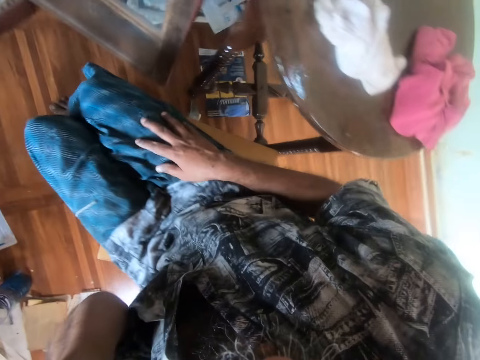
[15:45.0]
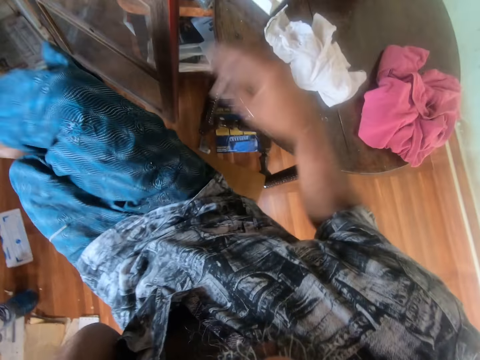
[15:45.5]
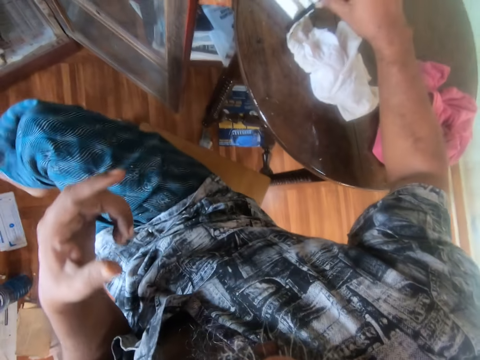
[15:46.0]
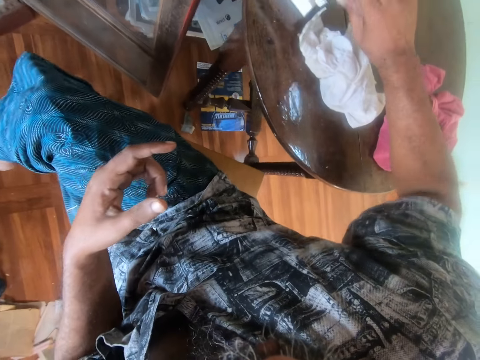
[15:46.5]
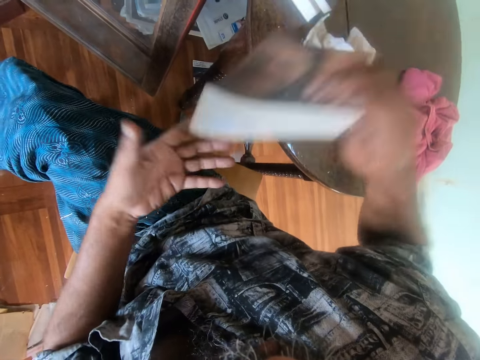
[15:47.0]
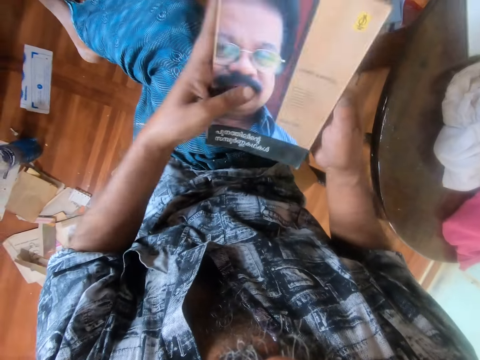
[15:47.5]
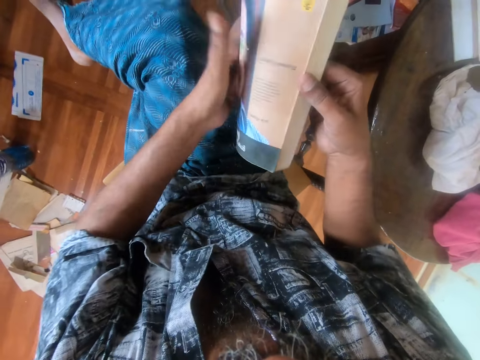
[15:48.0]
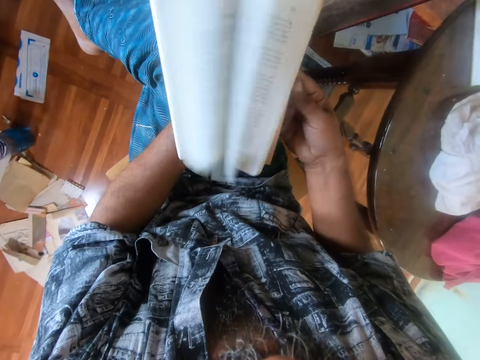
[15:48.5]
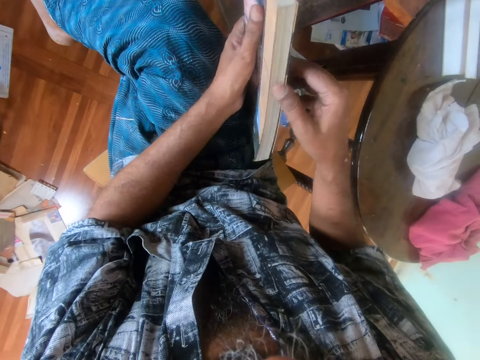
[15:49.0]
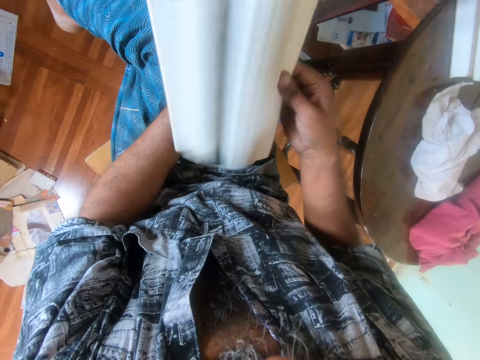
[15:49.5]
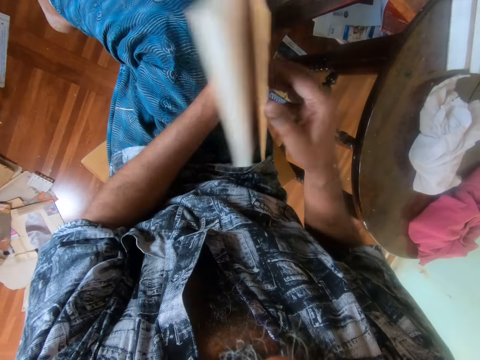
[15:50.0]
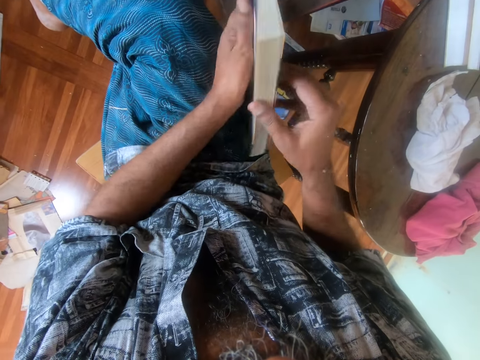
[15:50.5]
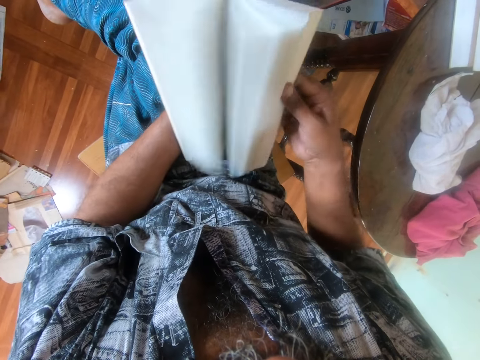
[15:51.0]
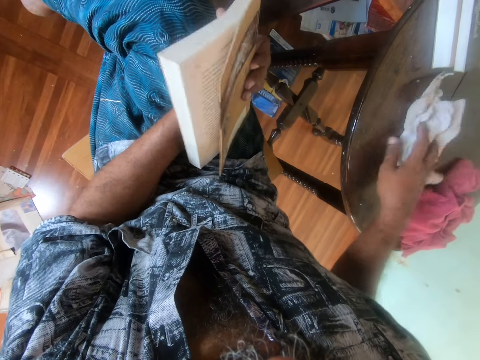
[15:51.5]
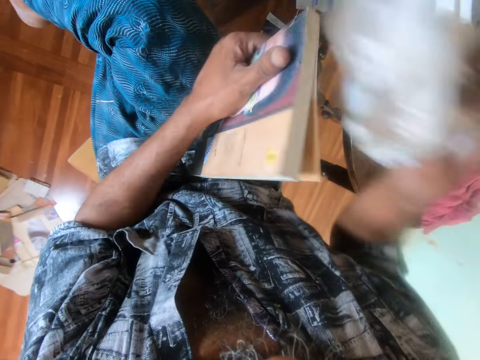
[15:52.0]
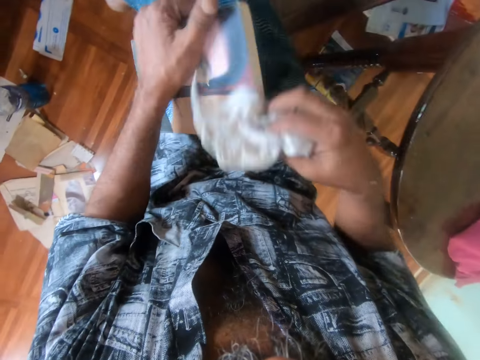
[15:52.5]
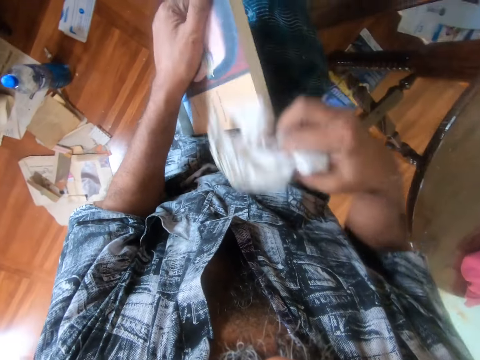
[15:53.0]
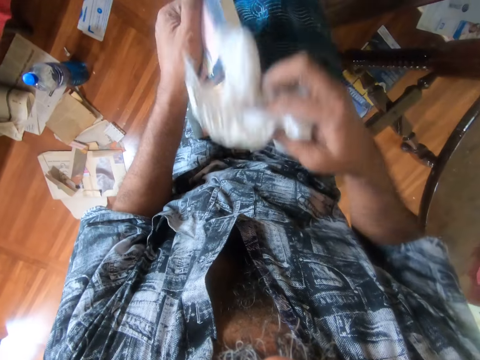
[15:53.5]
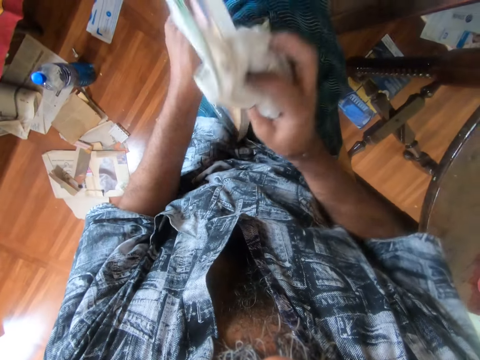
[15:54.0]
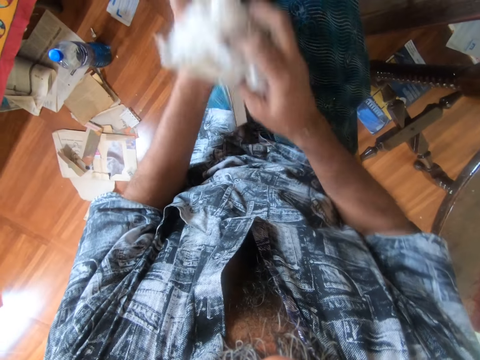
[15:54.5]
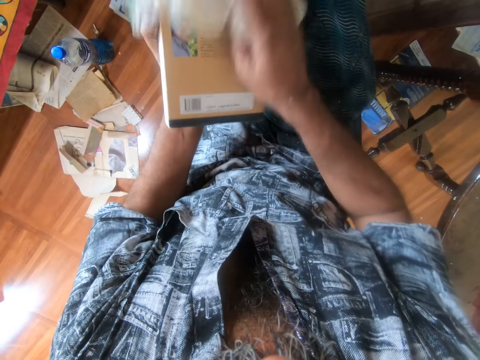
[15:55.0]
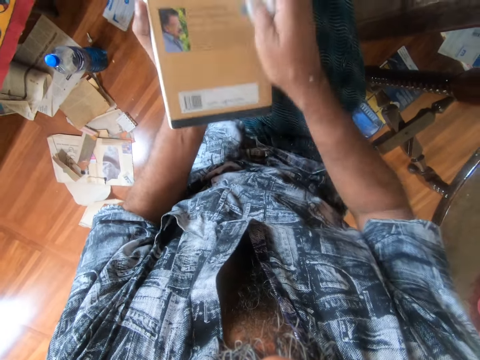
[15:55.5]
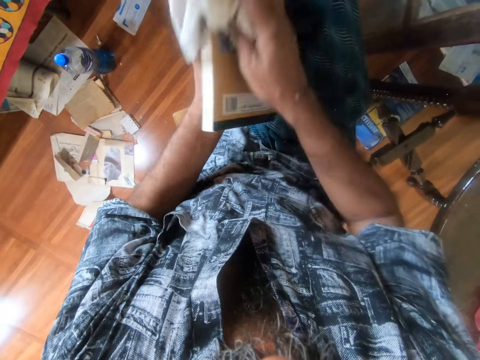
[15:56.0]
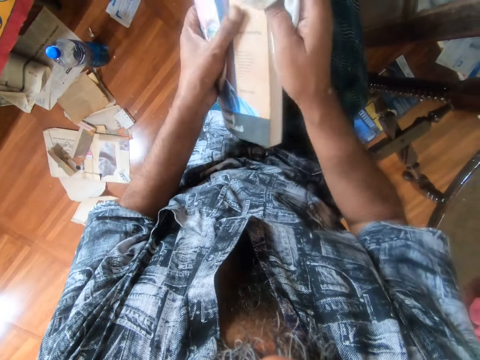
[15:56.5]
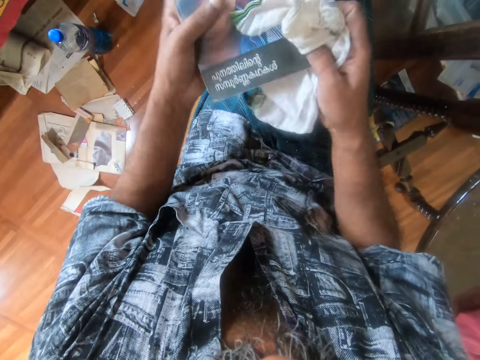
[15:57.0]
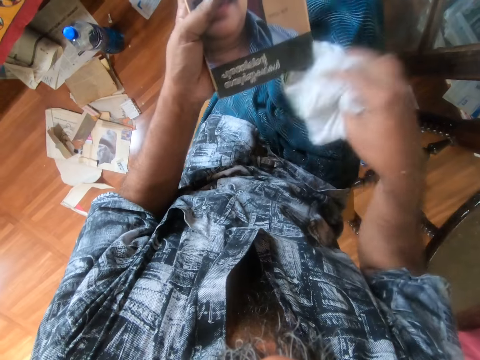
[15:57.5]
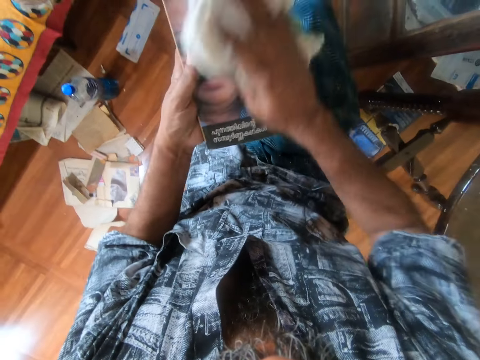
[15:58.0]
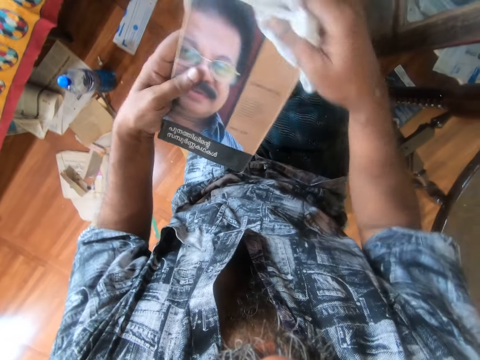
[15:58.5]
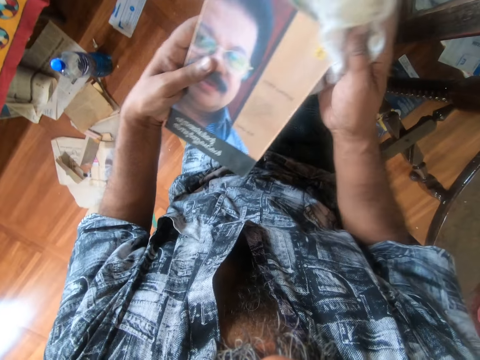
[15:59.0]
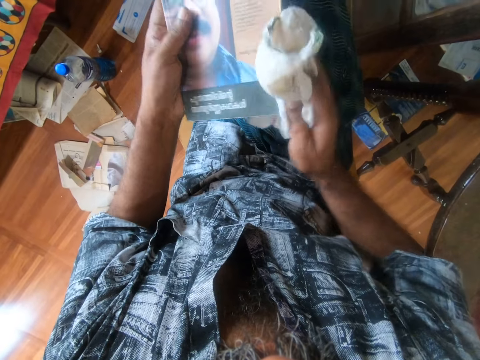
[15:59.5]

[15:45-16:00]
The camera wearer takes a book from the table. They open the book with the right hand. They turn pages of the book. They pick a towel from the table. They clean the book with the towel.

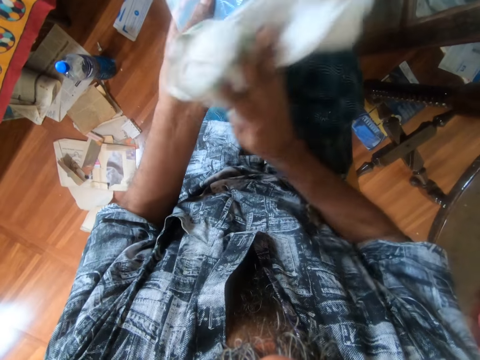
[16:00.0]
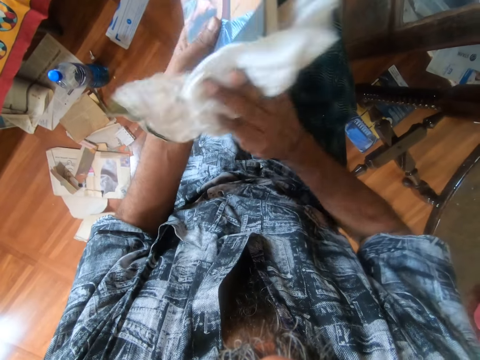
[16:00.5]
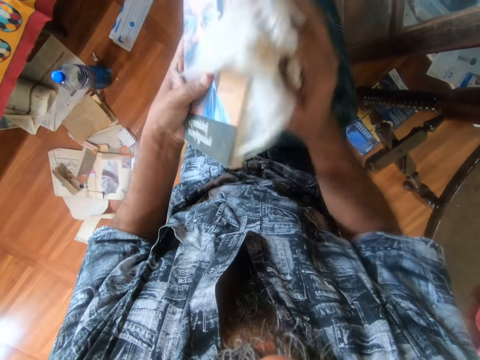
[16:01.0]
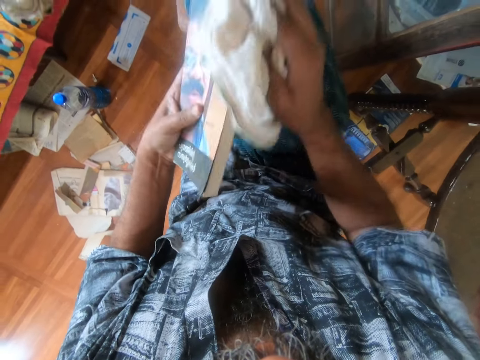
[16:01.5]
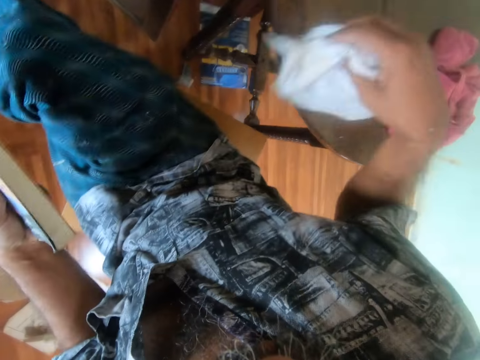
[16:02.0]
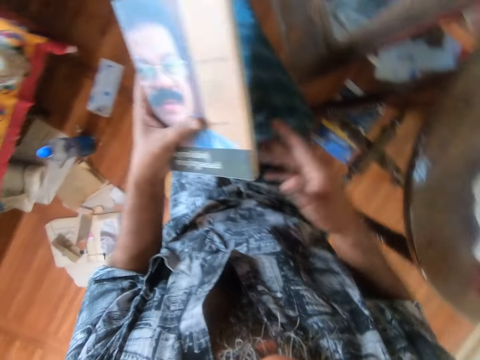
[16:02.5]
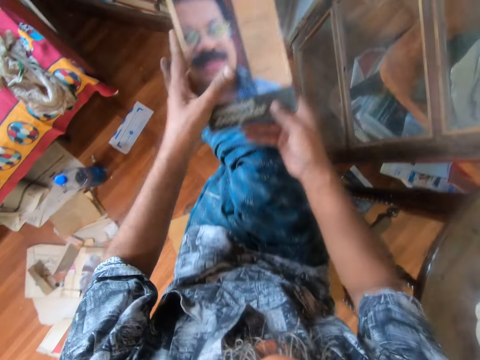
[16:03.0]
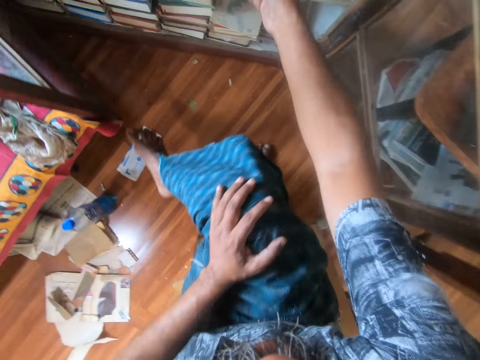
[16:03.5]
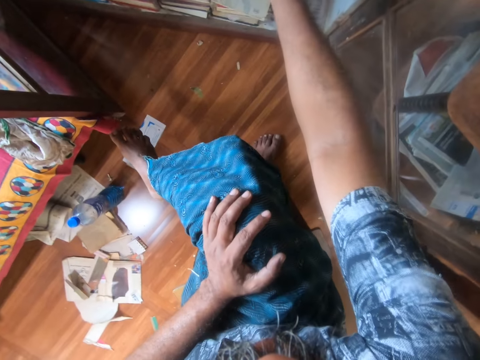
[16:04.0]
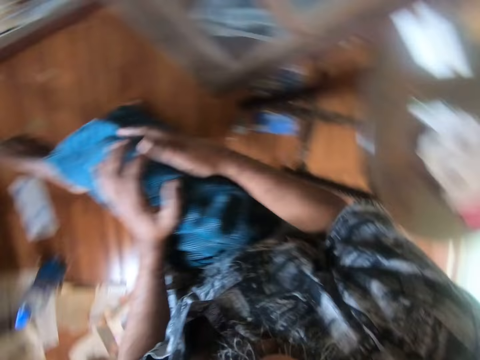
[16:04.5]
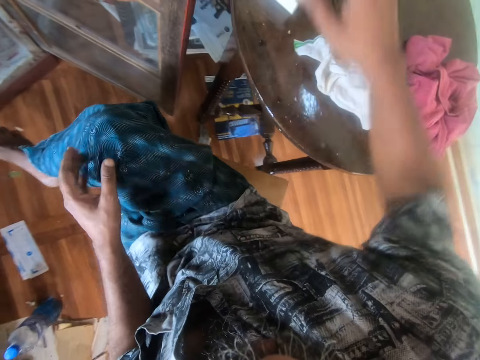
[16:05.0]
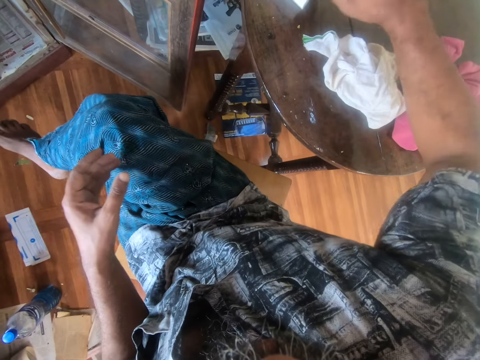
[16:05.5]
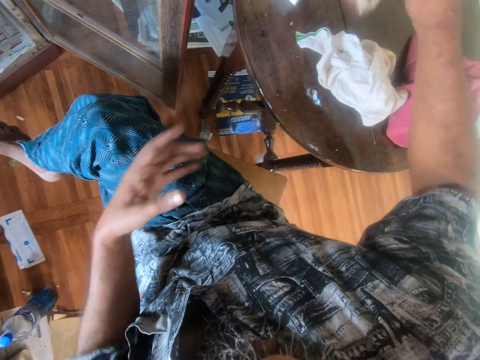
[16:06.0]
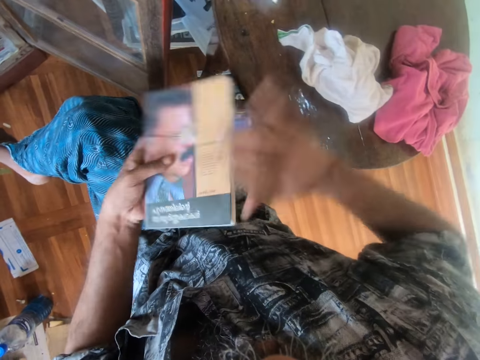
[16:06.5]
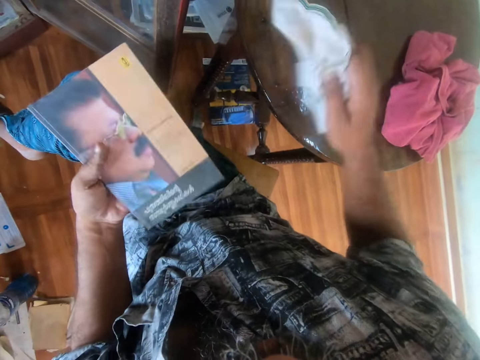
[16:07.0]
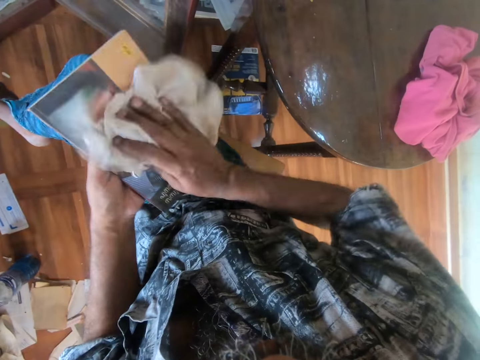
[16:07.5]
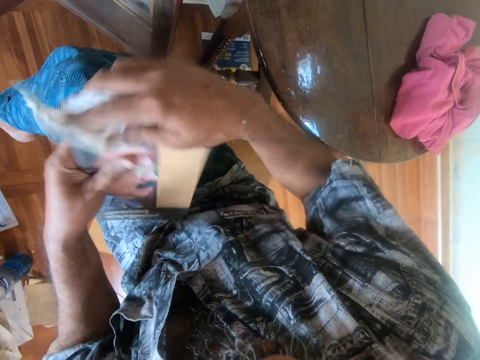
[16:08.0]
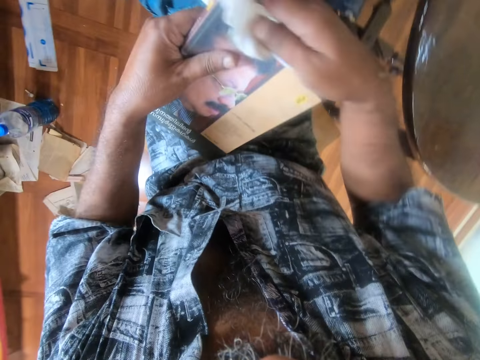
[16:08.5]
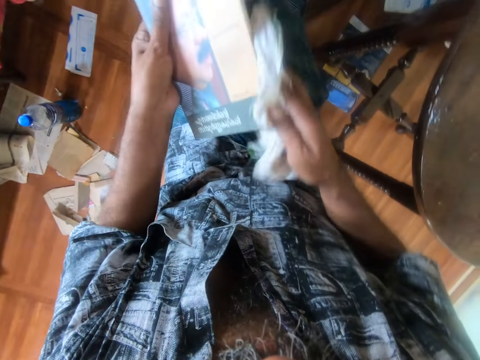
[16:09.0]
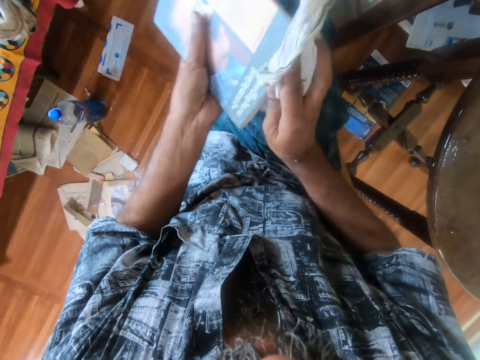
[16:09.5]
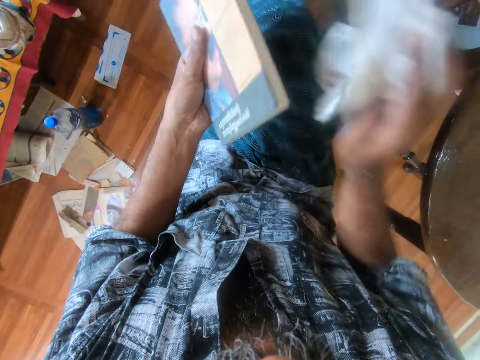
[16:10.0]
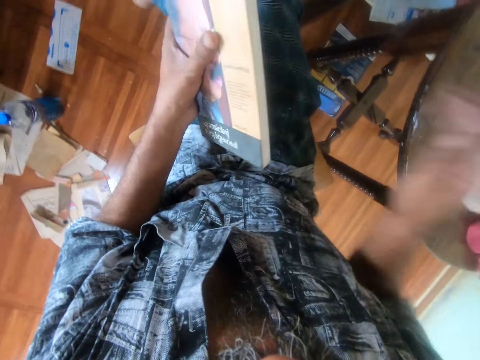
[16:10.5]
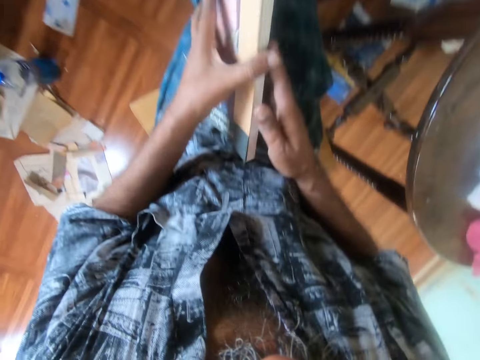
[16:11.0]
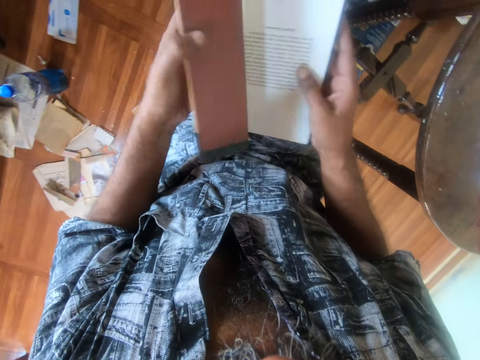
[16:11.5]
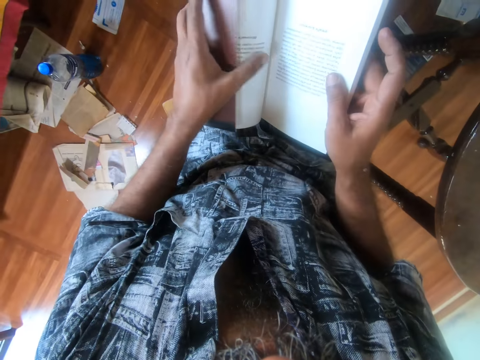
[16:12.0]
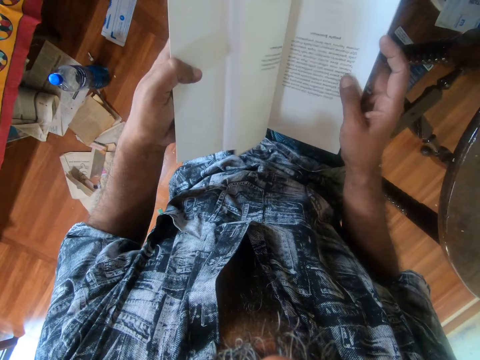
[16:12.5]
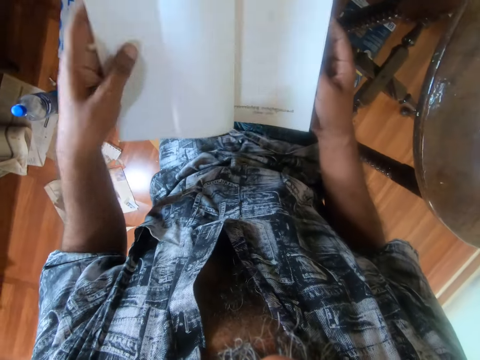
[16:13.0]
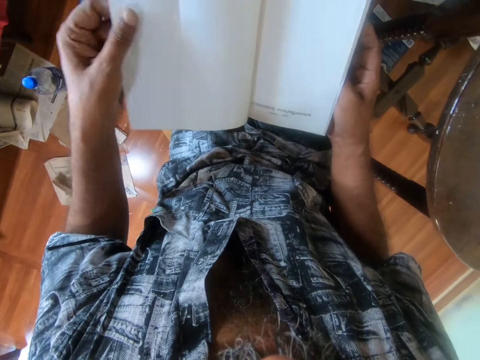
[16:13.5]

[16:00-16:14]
The camera wearer puts a towel on the table. They put a book on a shelf. They take a book from the table. They pick the towel from the table. They clean the book with the towel. They put the towel on the table. They open the book with the right hand. They turn pages of the book.
